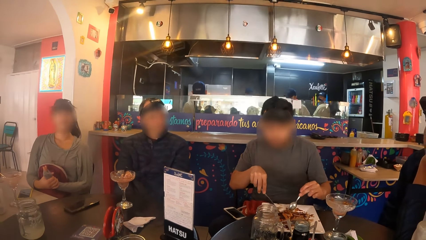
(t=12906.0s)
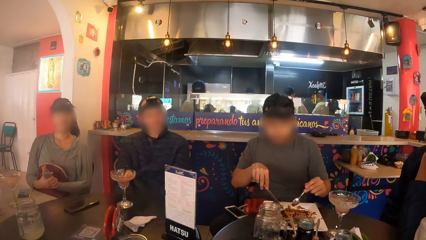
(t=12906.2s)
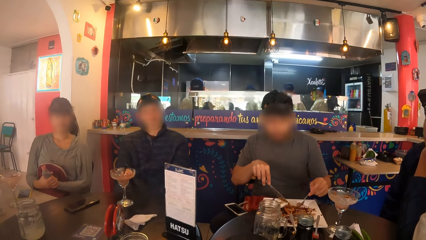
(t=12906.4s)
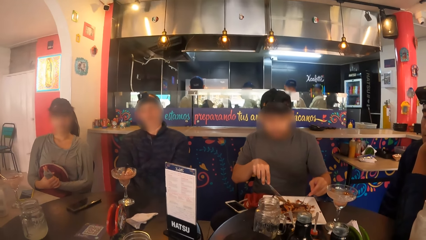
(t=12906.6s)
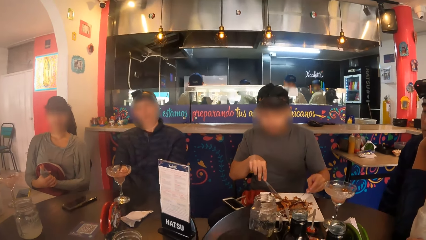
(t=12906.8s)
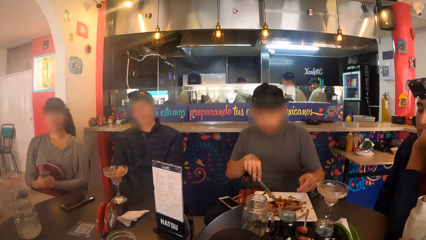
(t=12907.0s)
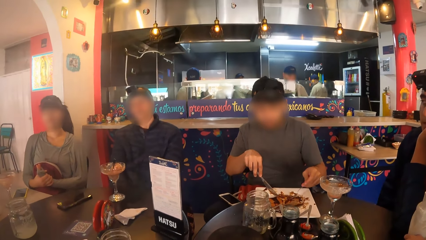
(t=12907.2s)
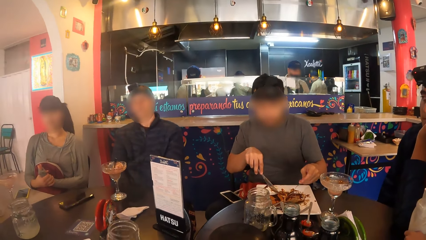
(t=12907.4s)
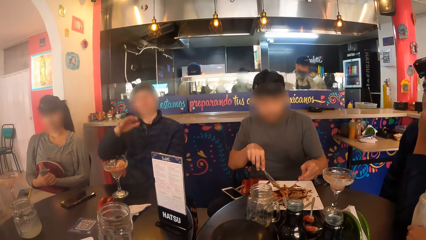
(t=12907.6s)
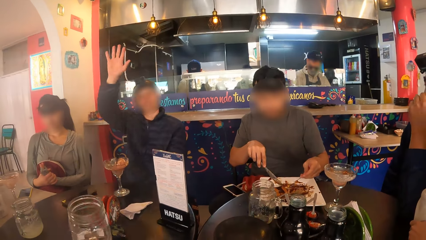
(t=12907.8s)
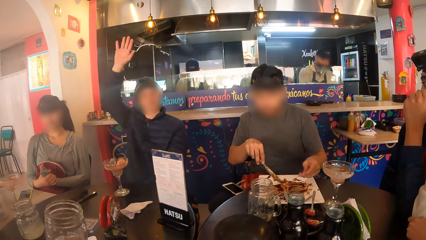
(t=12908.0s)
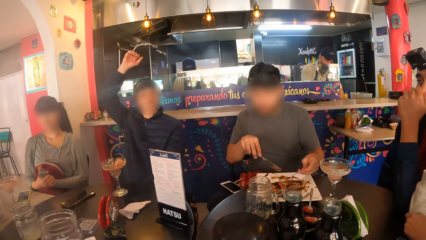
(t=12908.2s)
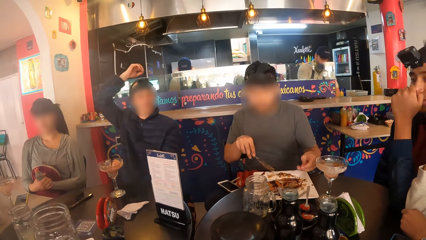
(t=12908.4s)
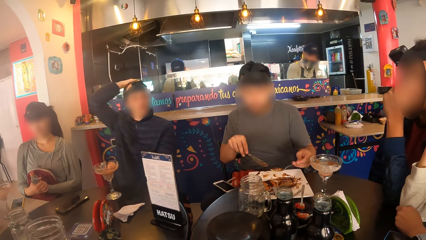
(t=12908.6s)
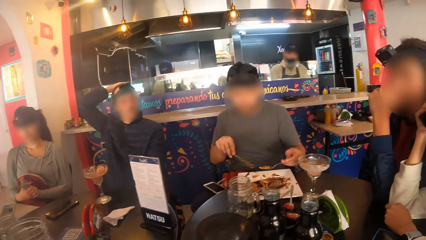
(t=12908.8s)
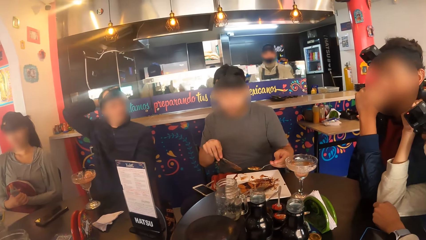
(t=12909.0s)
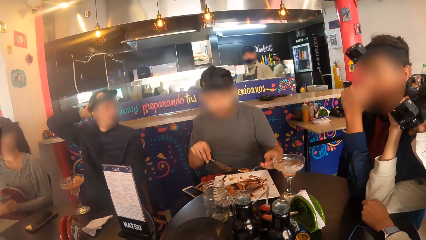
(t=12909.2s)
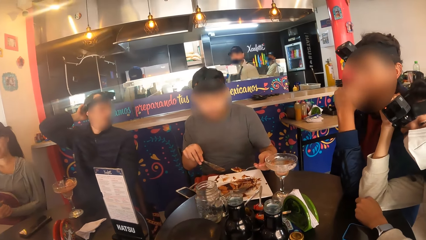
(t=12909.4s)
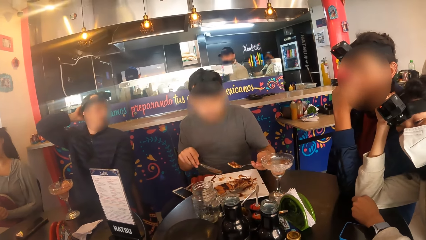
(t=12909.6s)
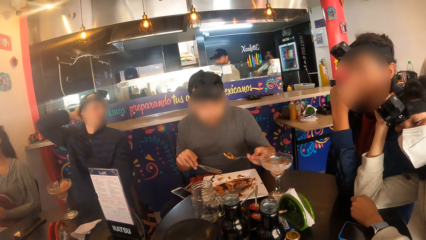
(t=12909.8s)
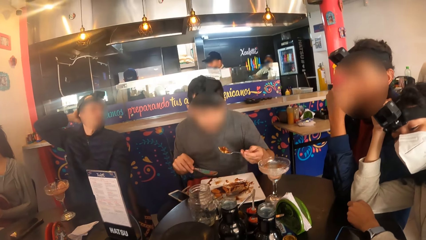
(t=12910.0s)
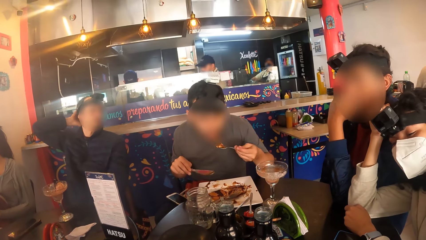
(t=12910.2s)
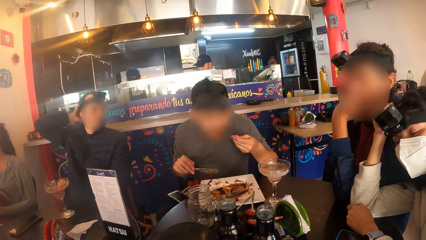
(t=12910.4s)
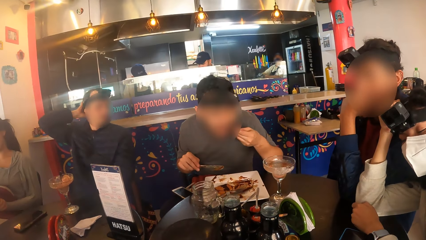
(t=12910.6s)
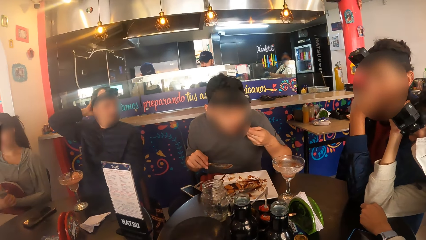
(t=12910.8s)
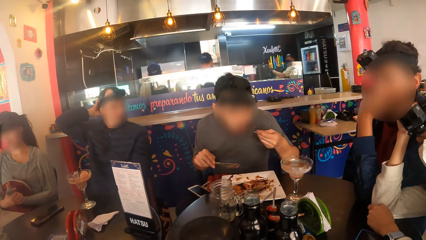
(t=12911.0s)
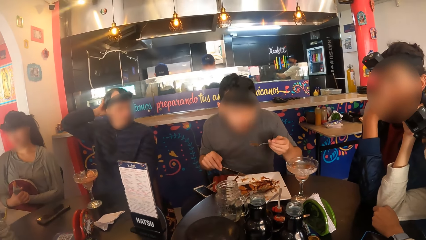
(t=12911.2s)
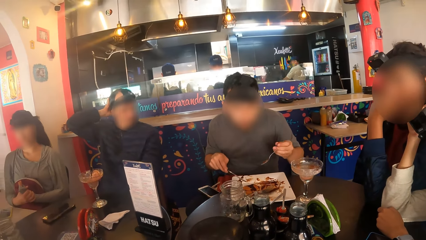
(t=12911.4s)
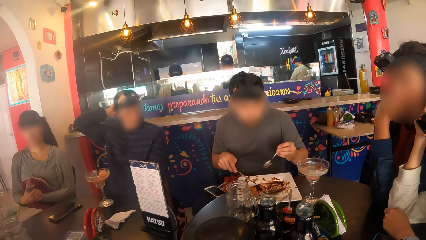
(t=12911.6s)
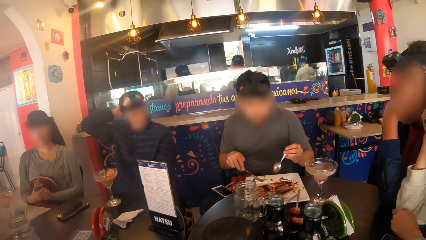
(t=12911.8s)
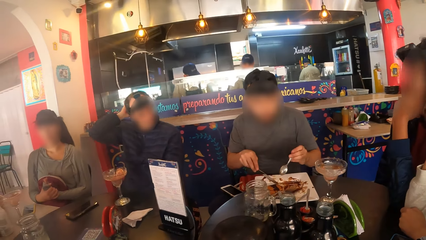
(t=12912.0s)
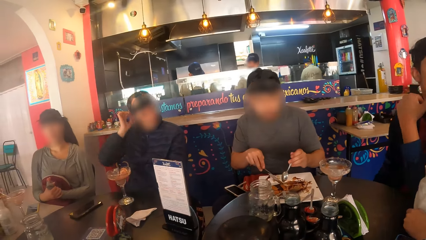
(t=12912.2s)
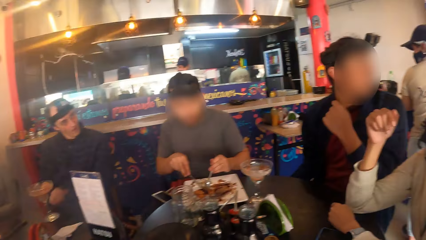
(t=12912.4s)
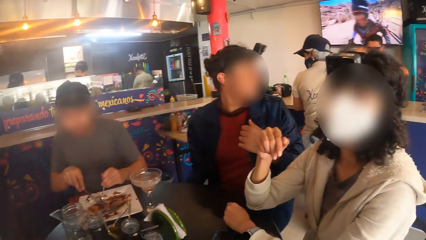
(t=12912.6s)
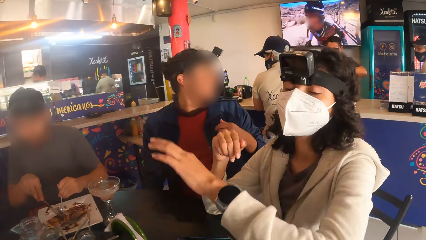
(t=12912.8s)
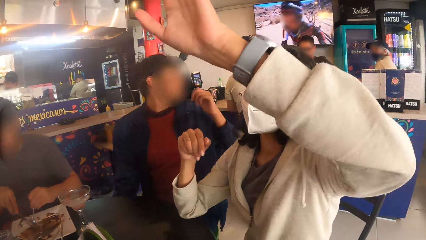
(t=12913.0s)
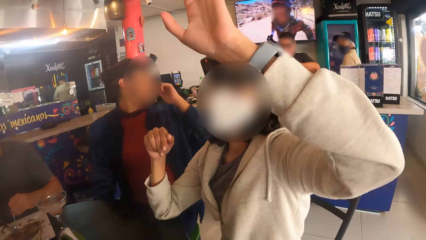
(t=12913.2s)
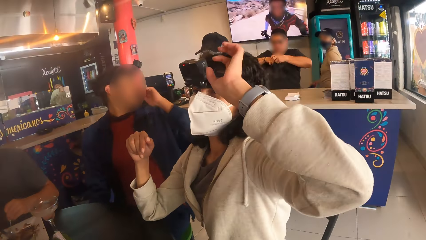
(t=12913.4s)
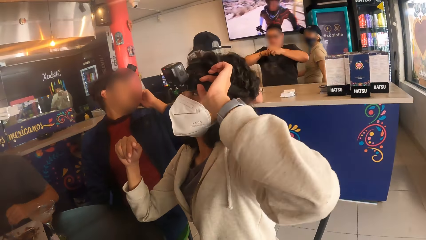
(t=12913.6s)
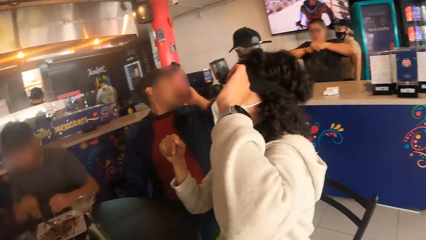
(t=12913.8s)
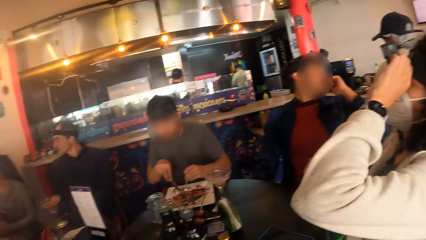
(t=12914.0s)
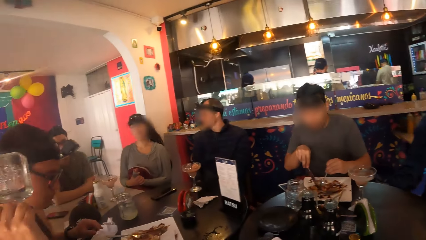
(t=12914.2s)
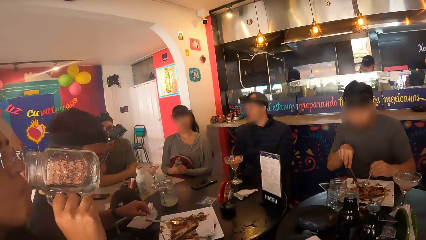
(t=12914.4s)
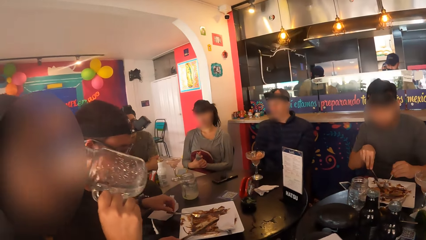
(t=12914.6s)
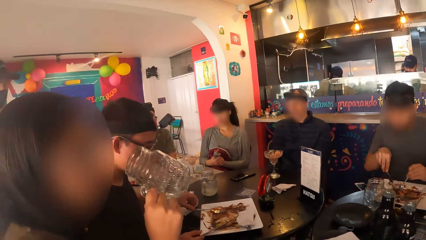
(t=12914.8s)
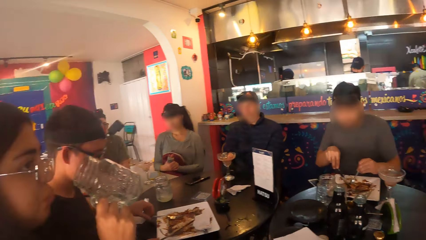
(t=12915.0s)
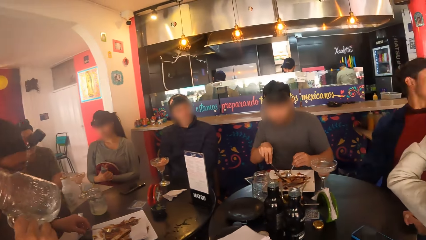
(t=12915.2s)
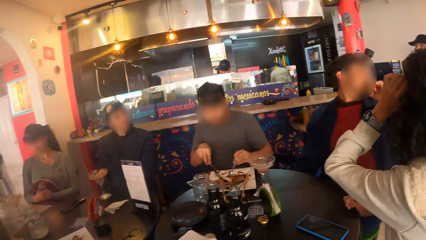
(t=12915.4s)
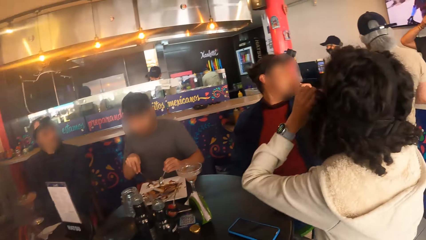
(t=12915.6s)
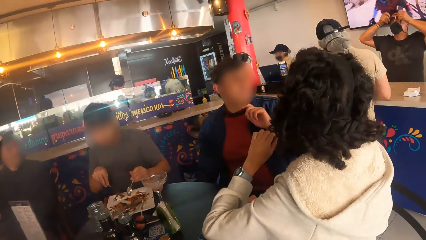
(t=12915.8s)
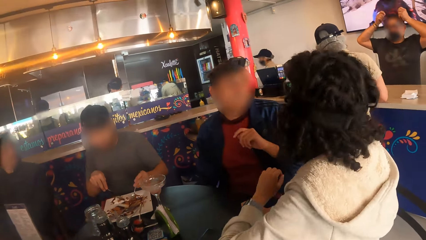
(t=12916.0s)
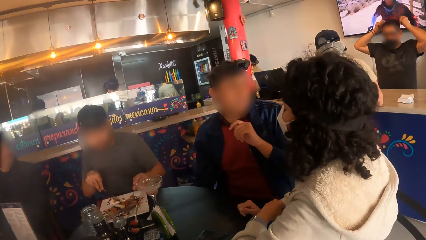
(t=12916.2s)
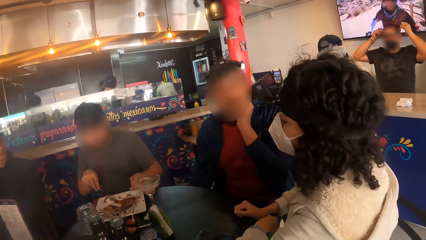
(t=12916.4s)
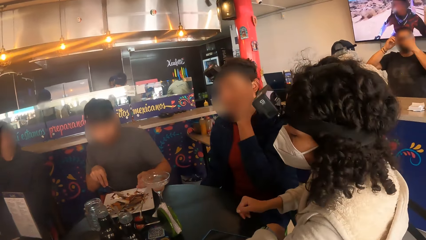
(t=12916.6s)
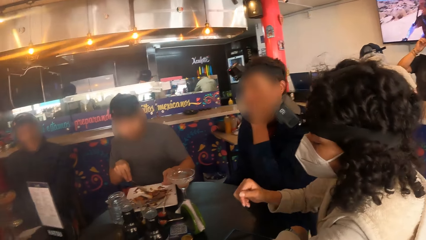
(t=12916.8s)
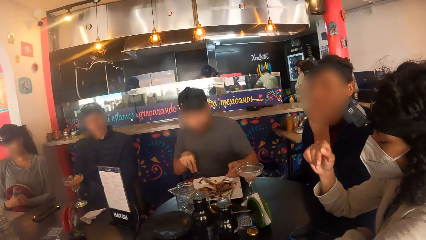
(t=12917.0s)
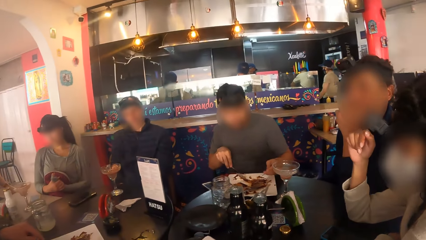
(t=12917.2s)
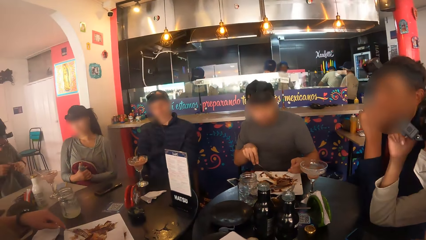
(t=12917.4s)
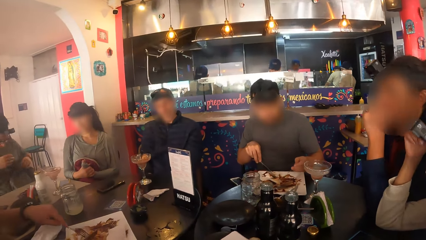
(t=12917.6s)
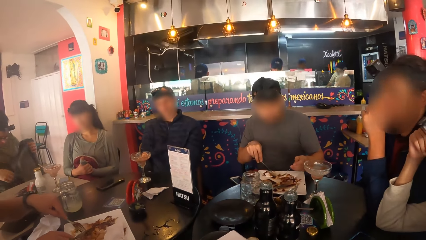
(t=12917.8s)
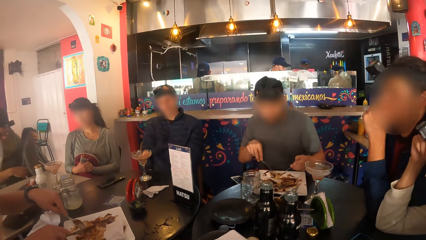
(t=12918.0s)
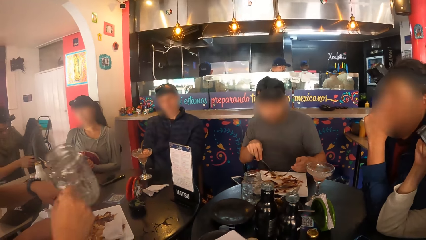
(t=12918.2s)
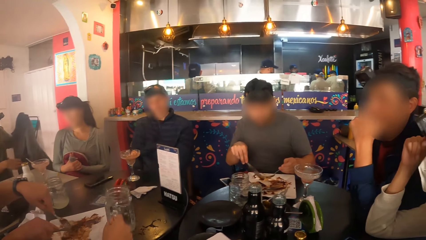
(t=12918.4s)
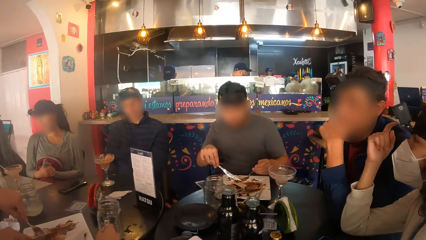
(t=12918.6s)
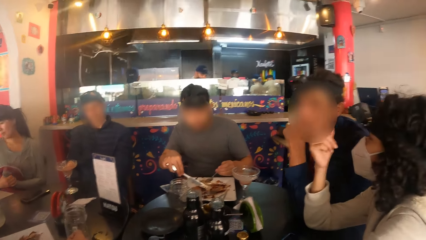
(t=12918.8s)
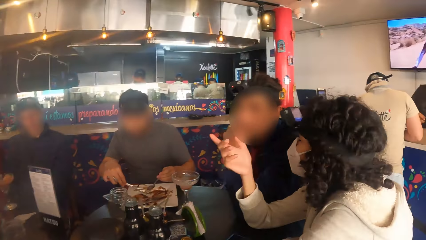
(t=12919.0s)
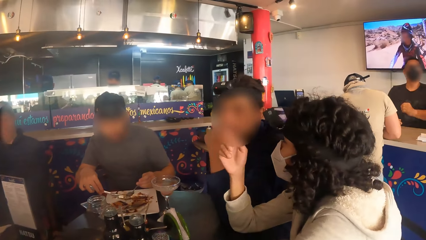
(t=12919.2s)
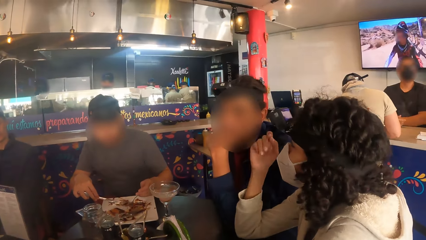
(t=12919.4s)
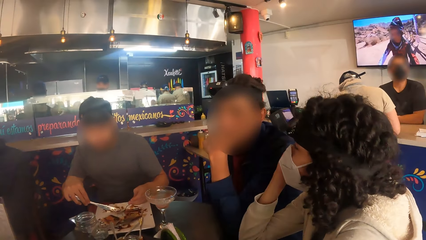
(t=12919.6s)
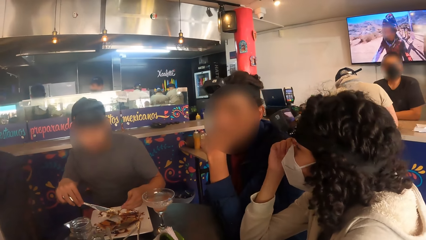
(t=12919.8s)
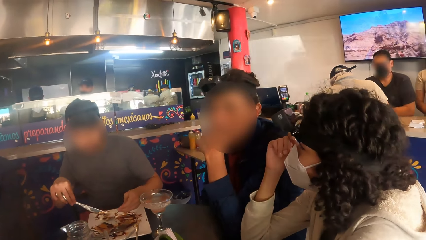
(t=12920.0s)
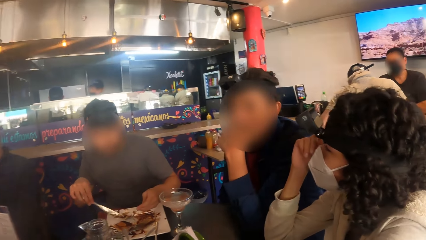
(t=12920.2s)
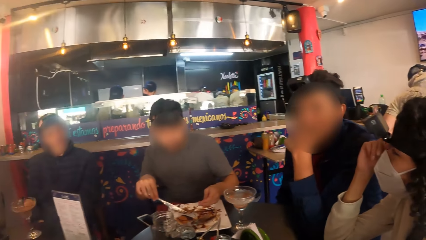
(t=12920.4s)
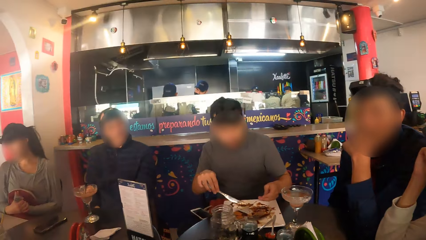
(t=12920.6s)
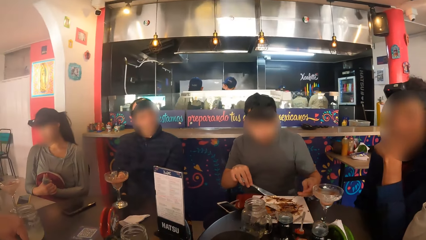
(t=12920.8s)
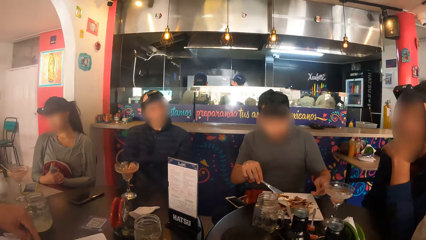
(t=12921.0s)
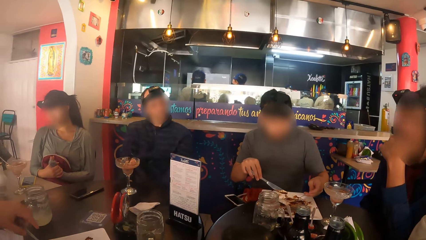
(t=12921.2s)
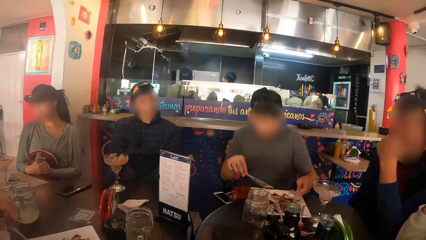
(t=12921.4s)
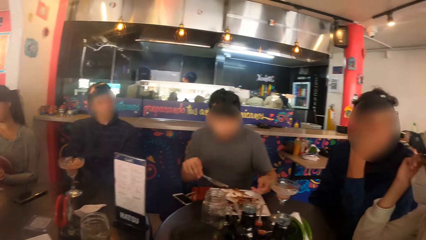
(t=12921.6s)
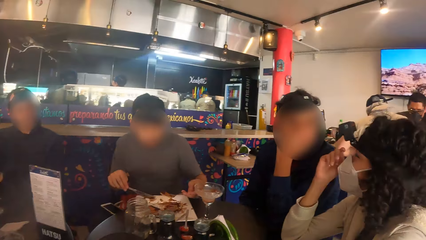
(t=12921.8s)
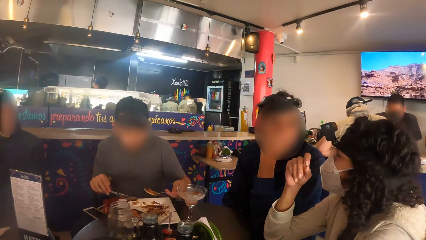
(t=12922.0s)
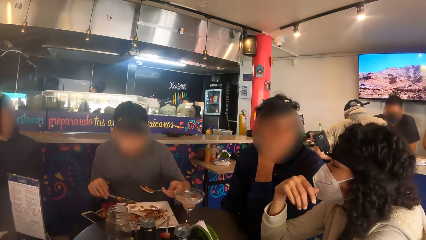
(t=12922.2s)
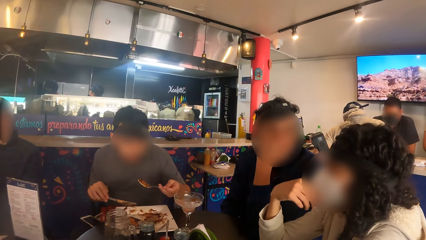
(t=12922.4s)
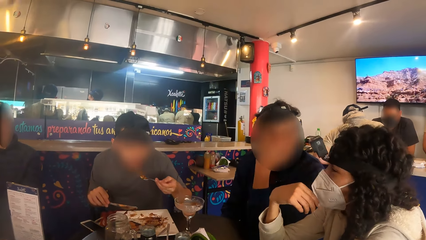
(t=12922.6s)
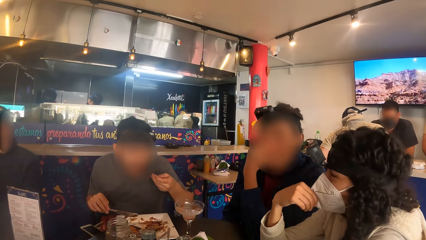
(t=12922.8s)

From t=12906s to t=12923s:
A woman picks up the cup on the table with her right hand. A man picks up a piece of taco on a spoon in his left hand and eats the piece of taco on the spoon in his left hand. Another woman touches her camera with her left hand. Another man fiddles with the jacket in his hands. A third woman drinks from the cup with her right hand and drops the cup on the table with her right hand. The first man picks up a piece of taco on the spoon in his left hand.
